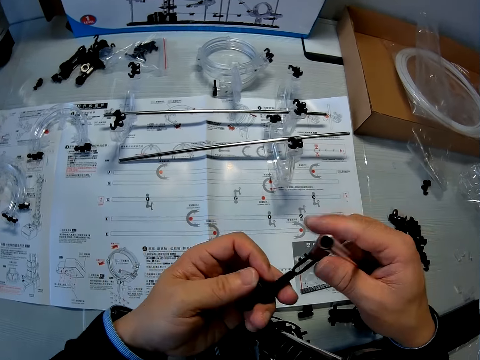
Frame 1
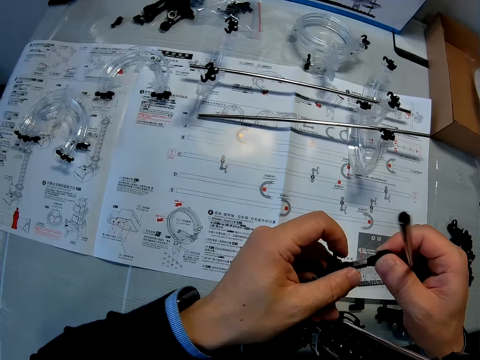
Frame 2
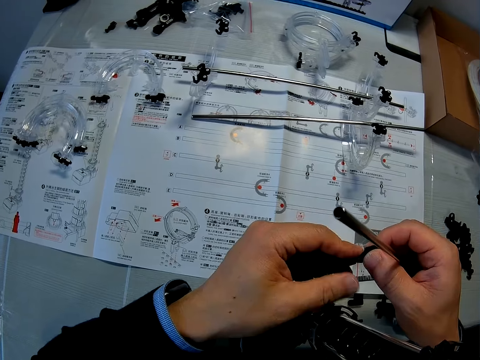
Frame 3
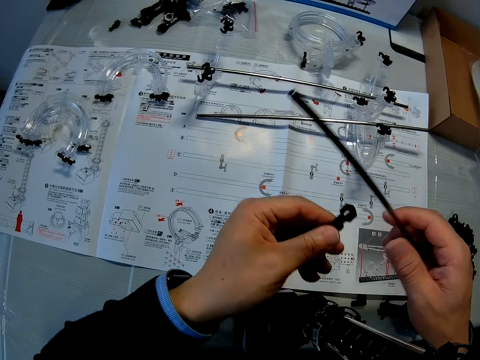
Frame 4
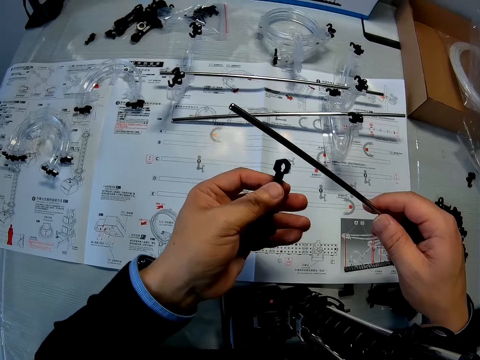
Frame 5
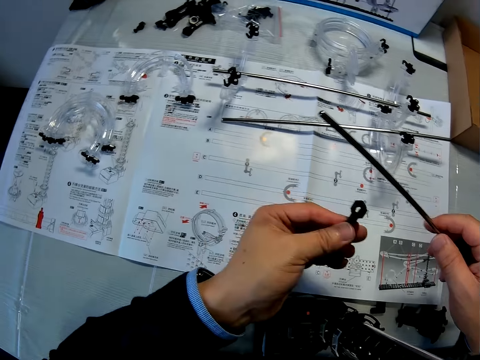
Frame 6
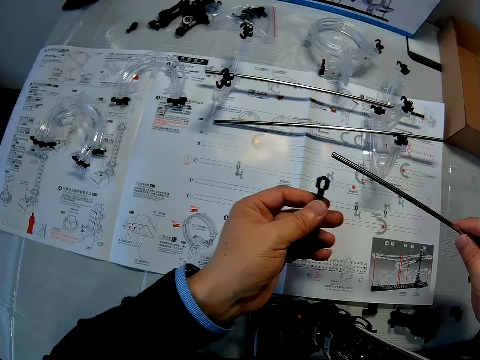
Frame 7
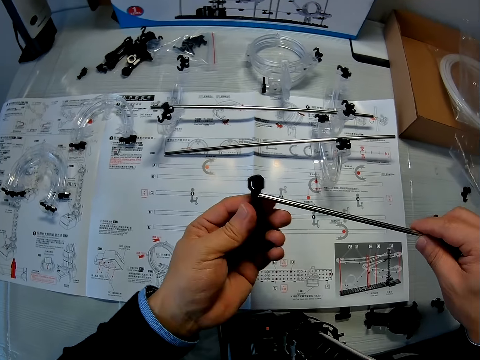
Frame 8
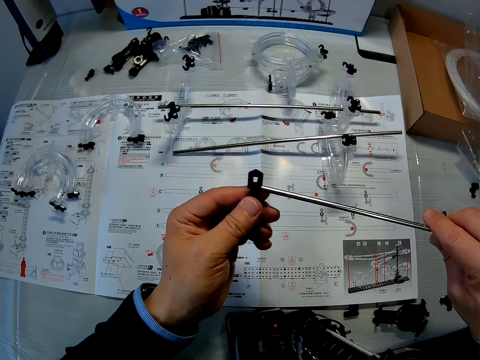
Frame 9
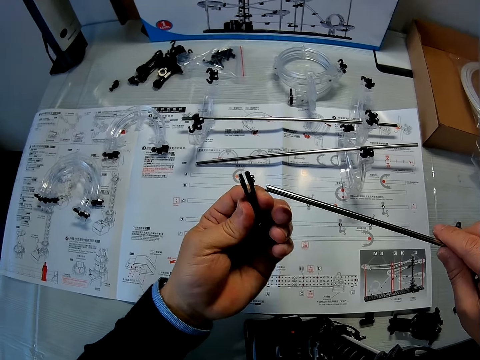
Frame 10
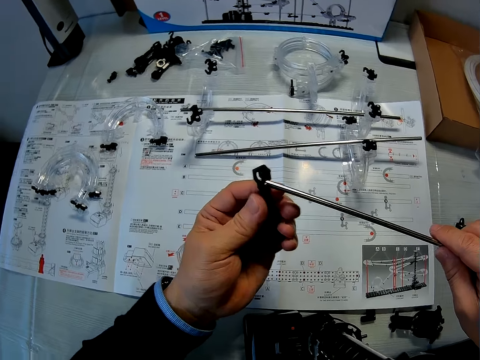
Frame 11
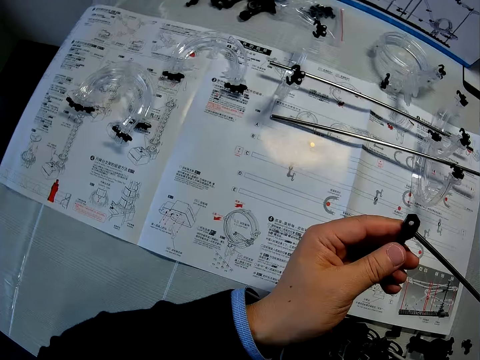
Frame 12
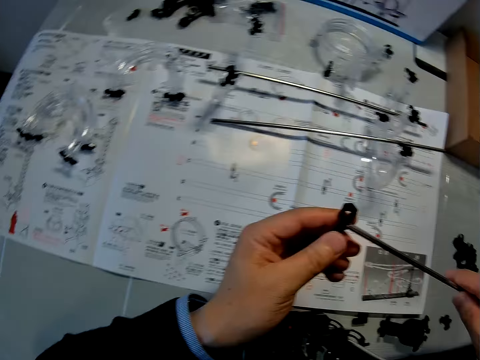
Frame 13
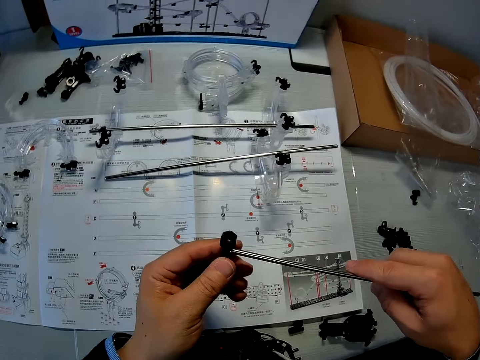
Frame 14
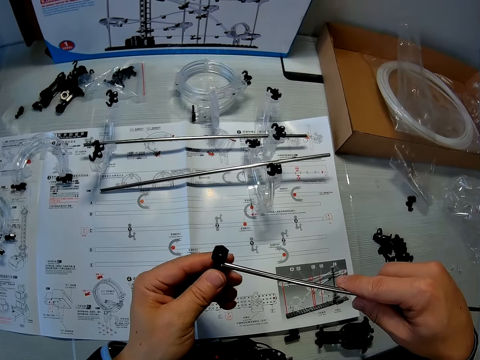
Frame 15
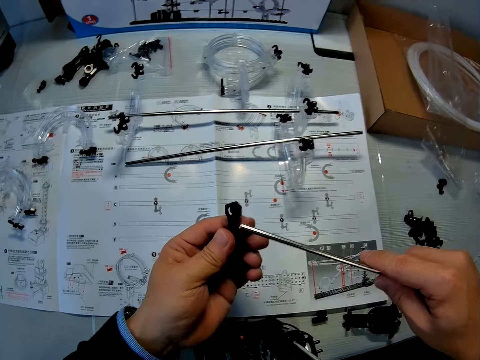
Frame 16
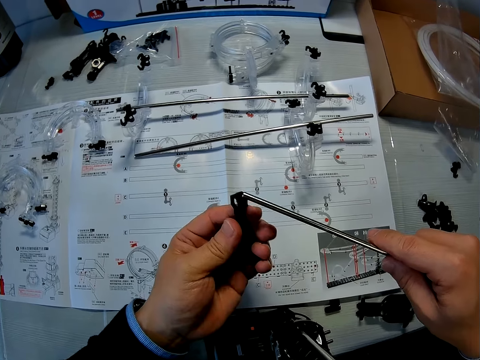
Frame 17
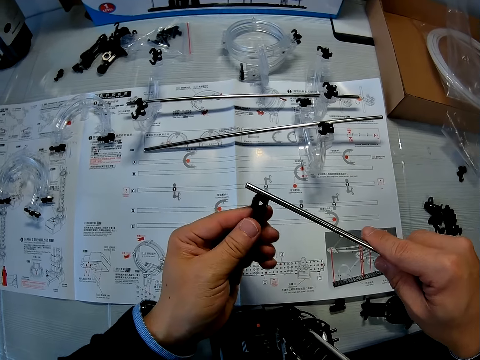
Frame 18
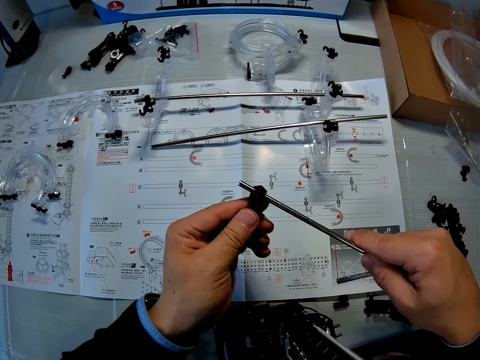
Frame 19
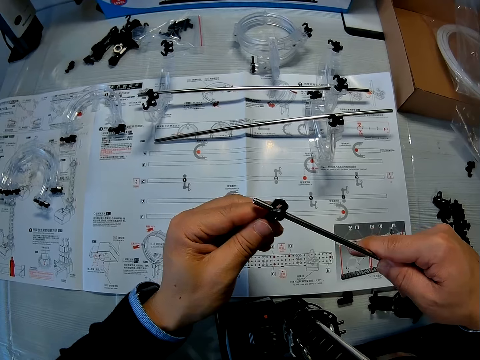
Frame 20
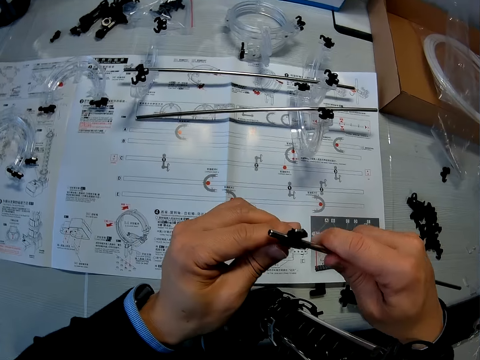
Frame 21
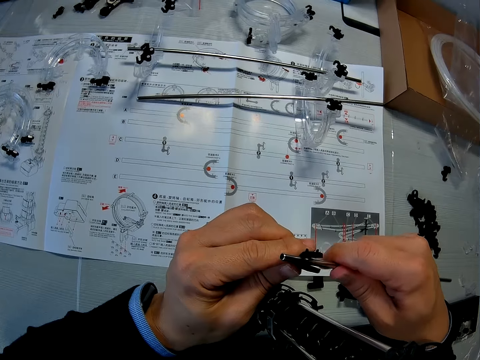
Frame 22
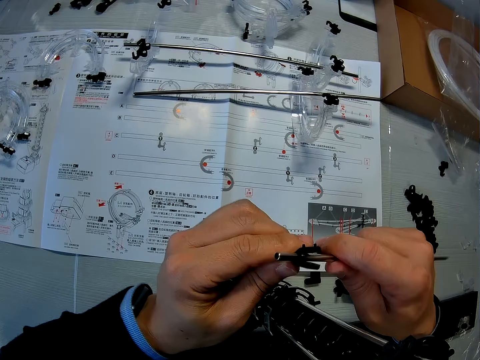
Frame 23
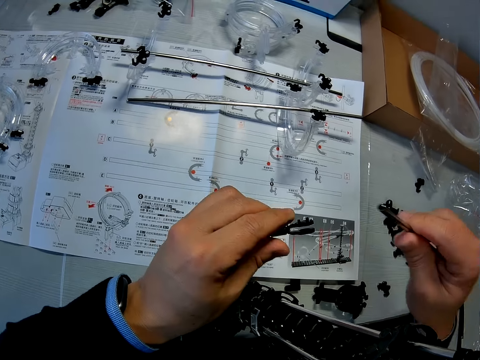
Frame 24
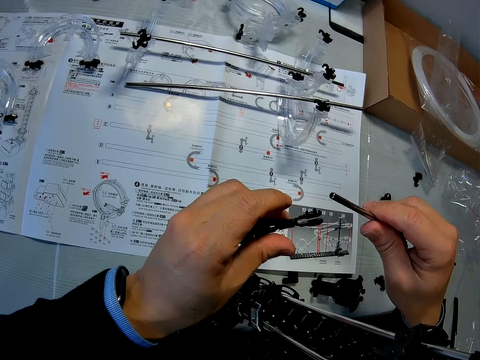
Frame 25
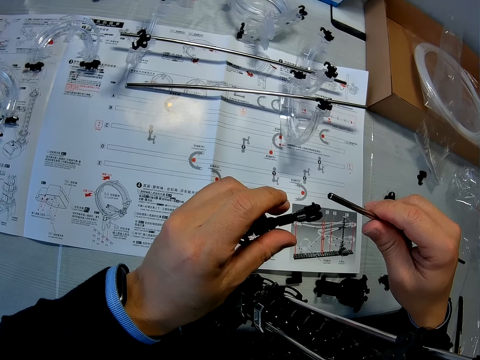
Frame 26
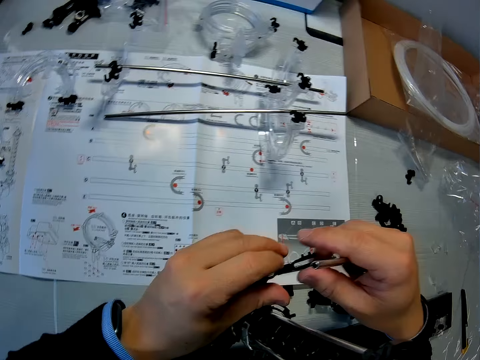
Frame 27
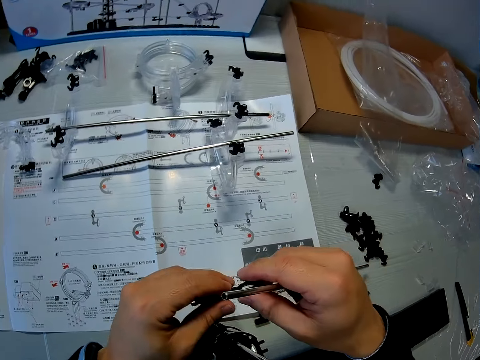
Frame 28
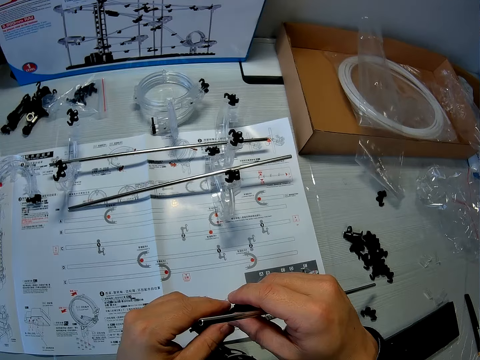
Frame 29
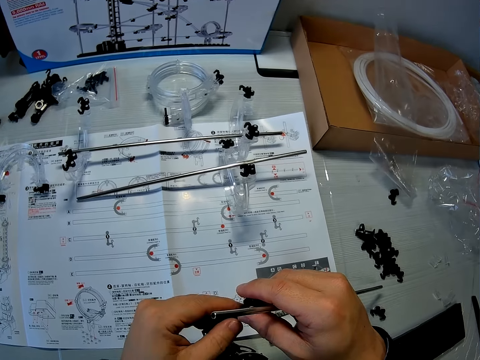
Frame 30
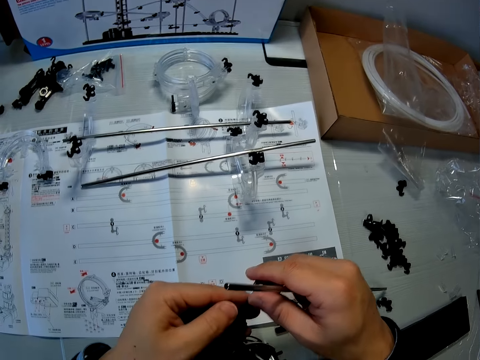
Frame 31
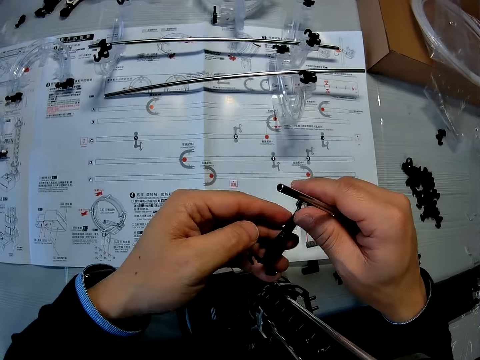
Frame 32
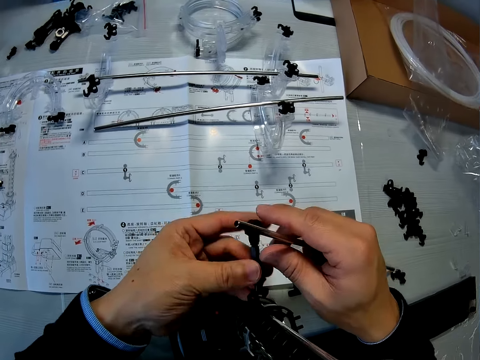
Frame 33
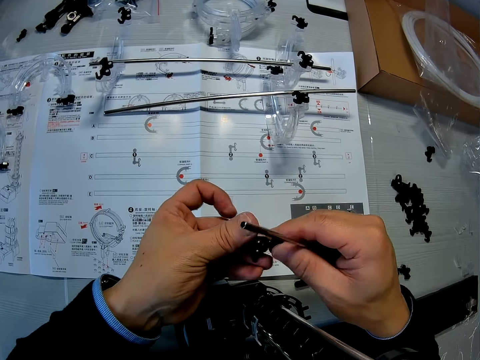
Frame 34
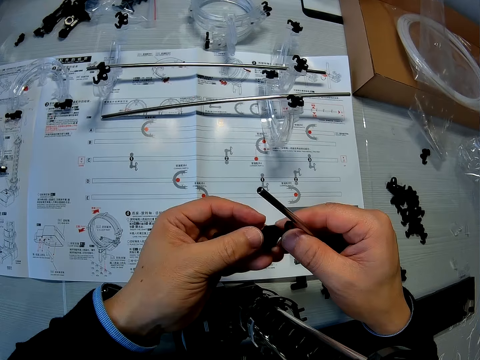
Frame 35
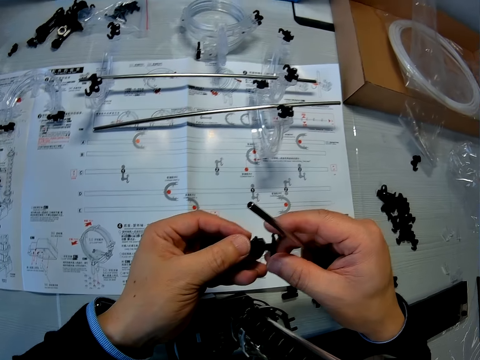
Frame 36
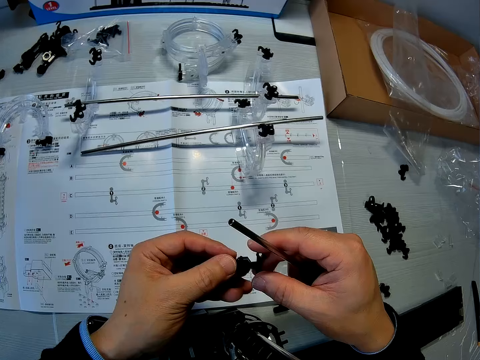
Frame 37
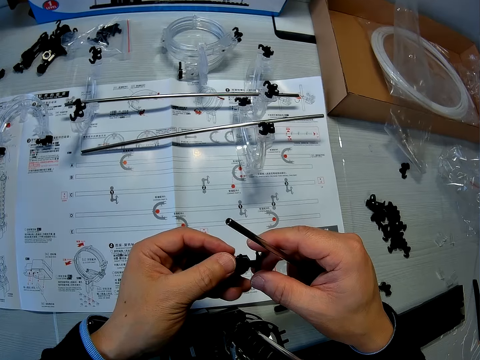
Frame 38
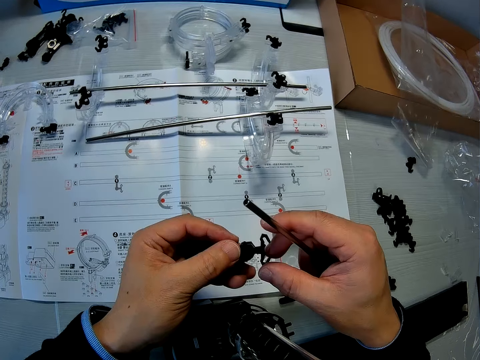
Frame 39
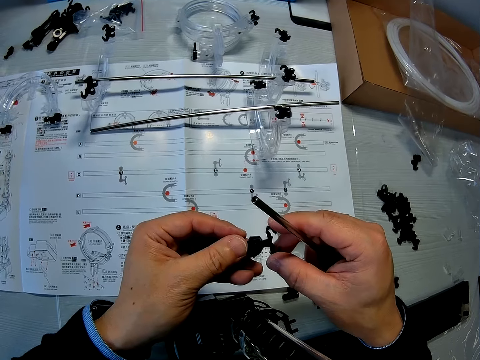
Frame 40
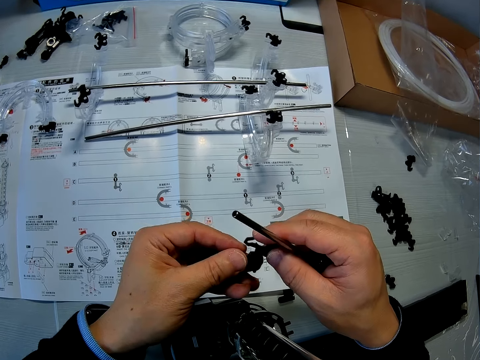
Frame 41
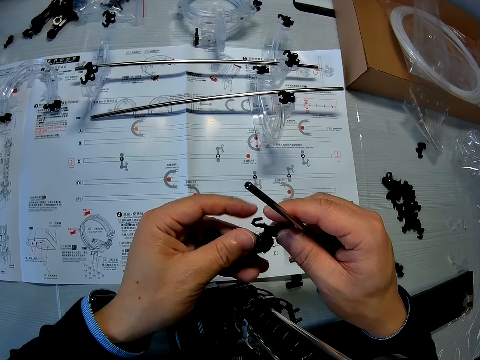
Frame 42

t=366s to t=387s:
The camera wearer checks the coupled marble roller coaster pieces or space rail pieces. He looks at the manual. He fixes the shaft into the coupled marble roller coaster pieces in his hand. He removes the shaft from the coupled marble roller coaster pieces in his hand. He looks at the space rail piece. He adjusts the coupled marble roller coaster pieces in his hand. He touches the space rail piece. He examines the space rail piece.

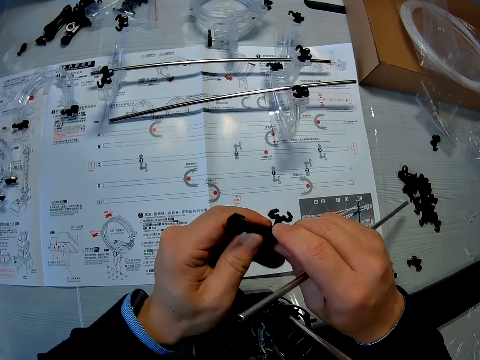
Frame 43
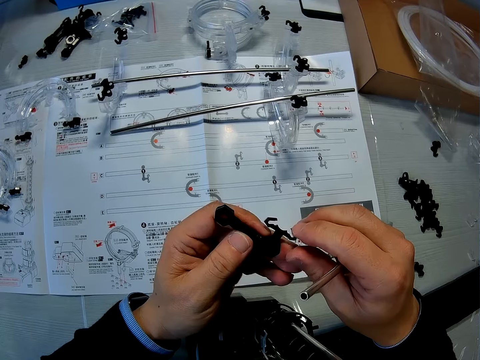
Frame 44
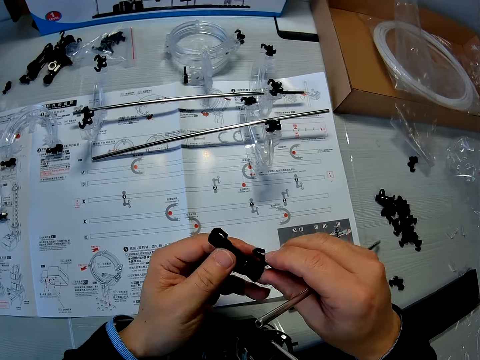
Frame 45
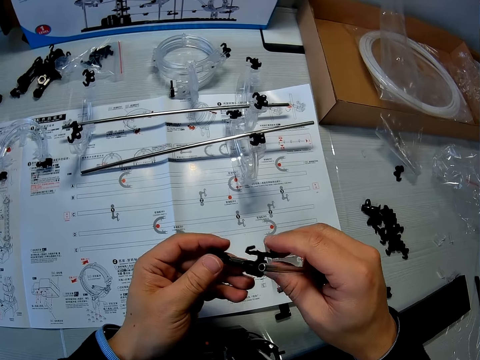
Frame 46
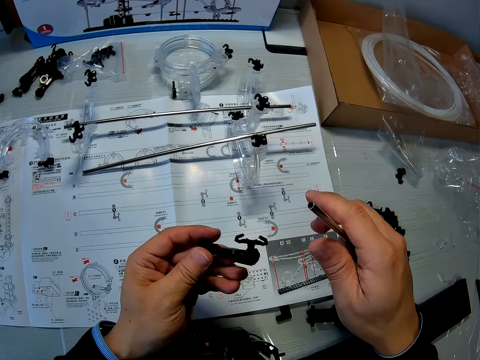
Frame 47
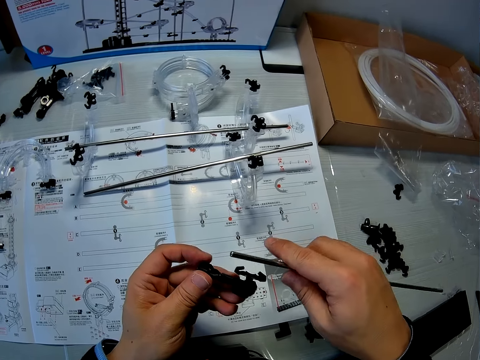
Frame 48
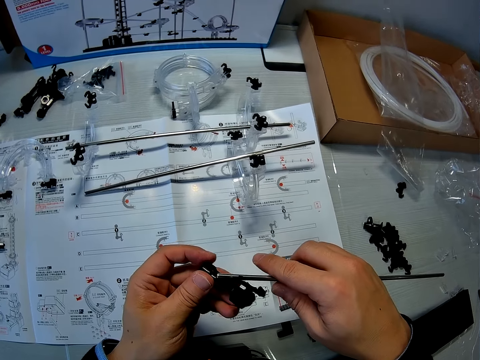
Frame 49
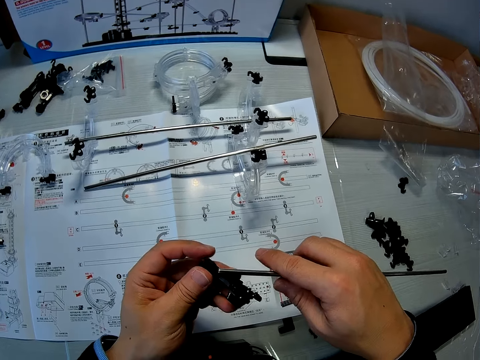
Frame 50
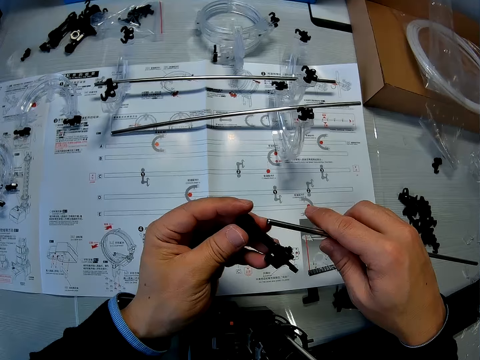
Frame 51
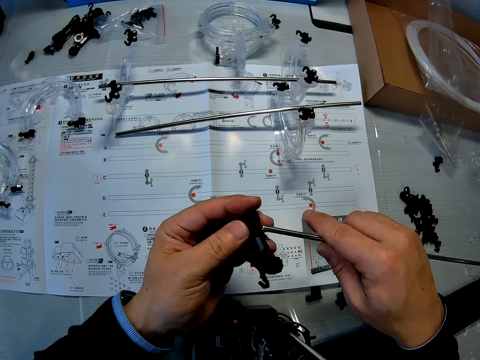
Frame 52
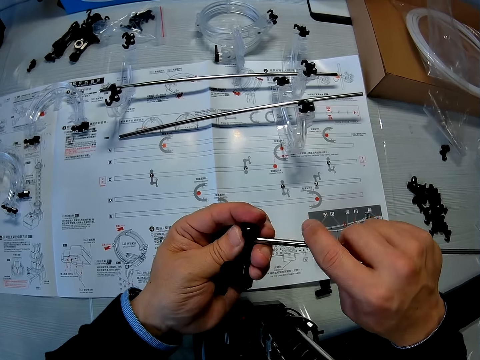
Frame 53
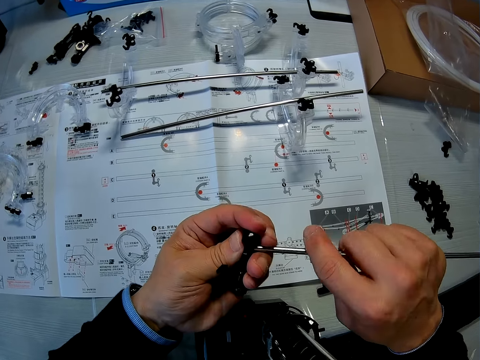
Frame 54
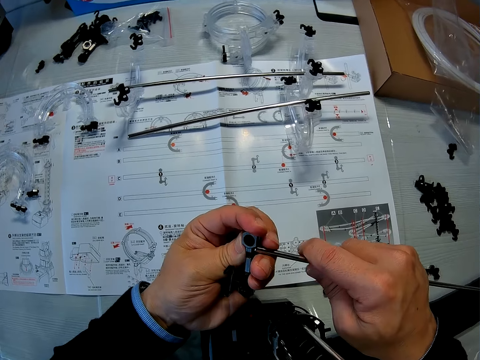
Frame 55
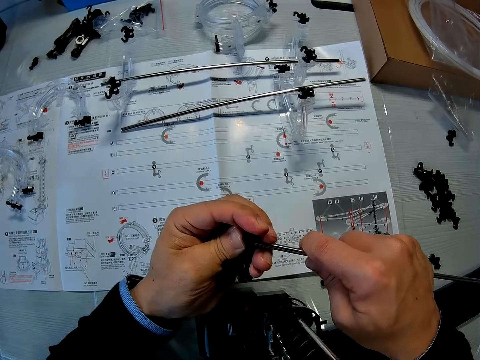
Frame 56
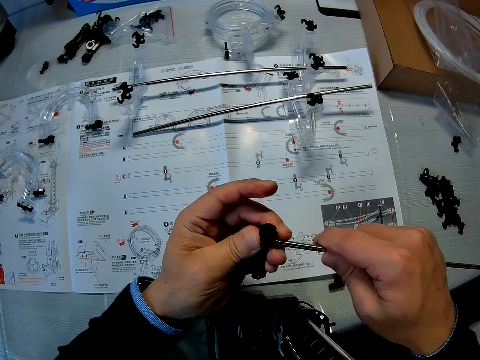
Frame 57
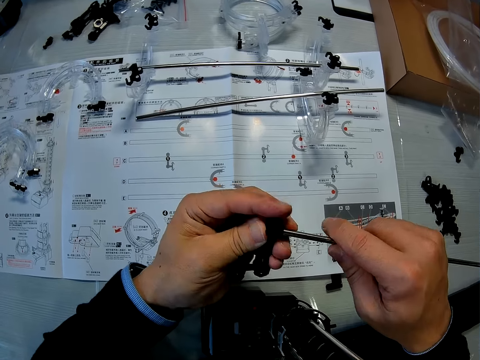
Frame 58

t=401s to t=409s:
The camera wearer passes the space rail to the left hand. He fixes the shaft into the coupled marble roller coaster pieces in his hand.
